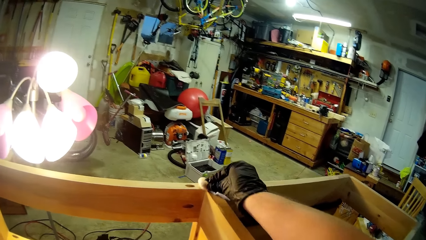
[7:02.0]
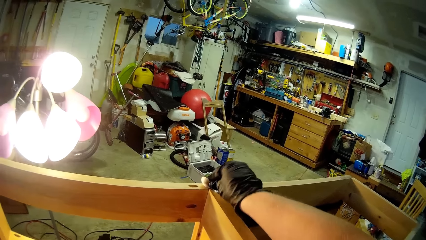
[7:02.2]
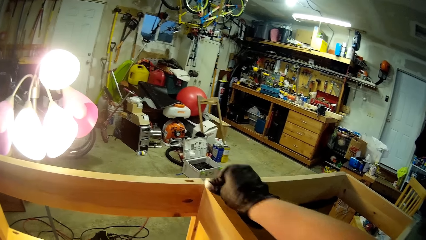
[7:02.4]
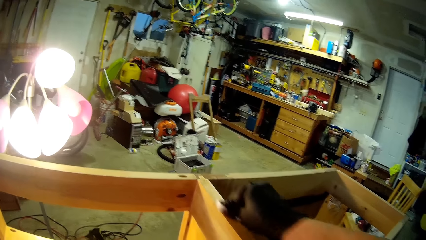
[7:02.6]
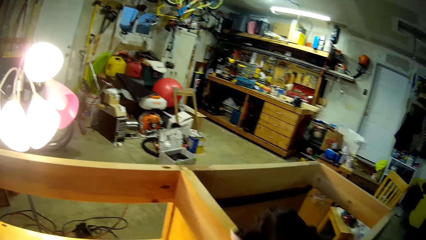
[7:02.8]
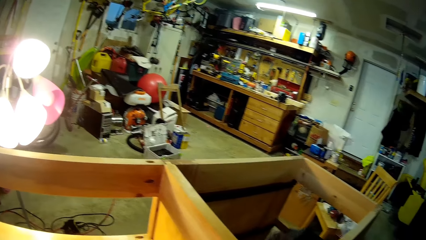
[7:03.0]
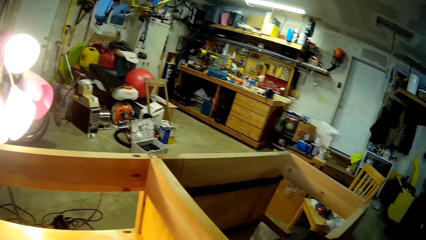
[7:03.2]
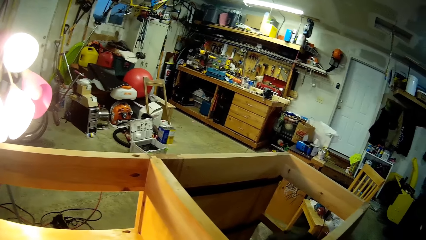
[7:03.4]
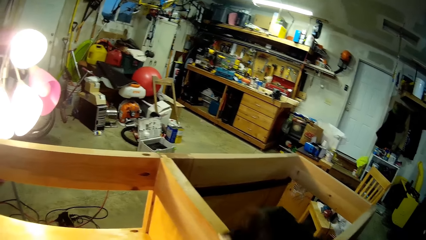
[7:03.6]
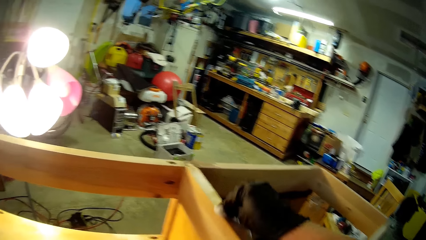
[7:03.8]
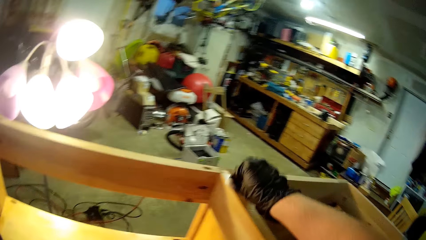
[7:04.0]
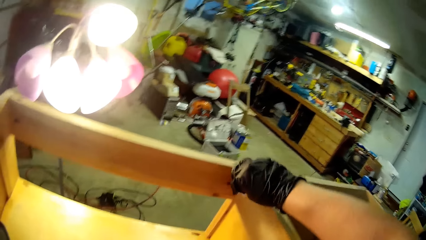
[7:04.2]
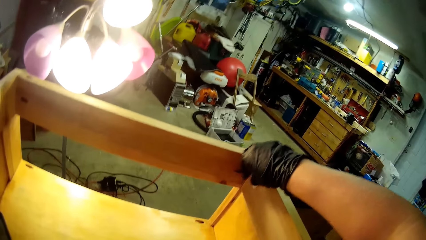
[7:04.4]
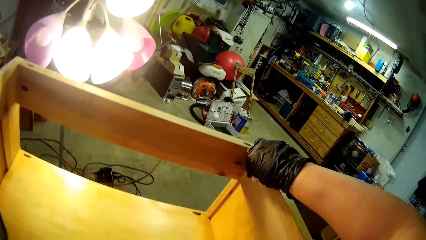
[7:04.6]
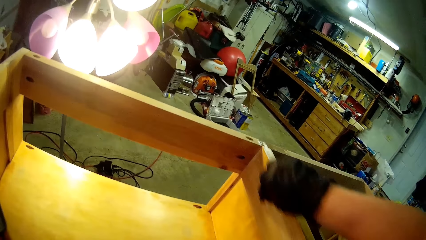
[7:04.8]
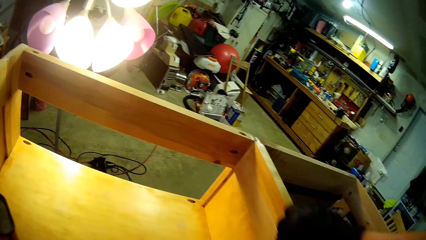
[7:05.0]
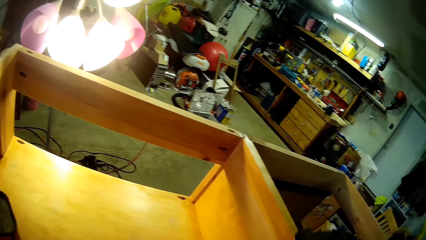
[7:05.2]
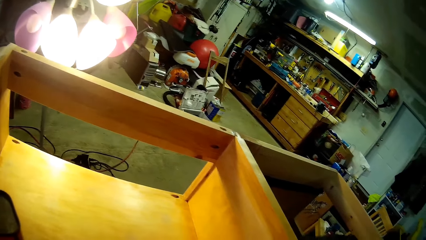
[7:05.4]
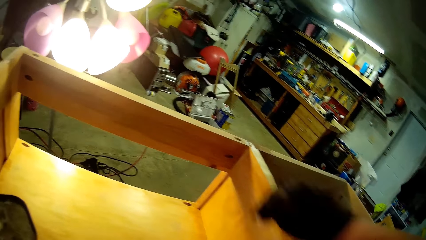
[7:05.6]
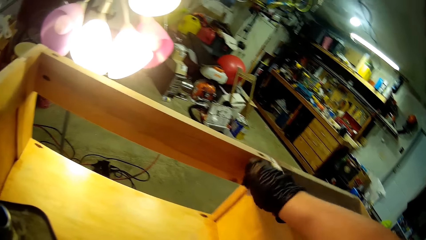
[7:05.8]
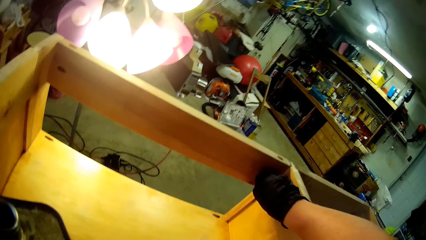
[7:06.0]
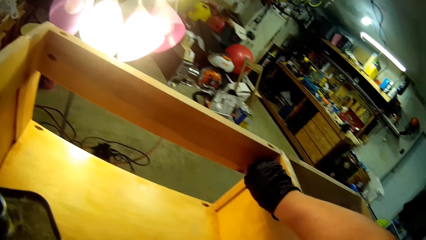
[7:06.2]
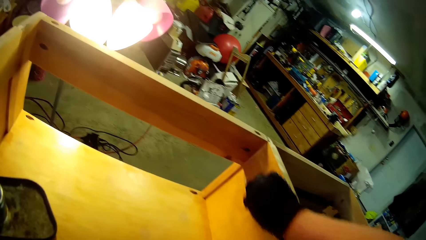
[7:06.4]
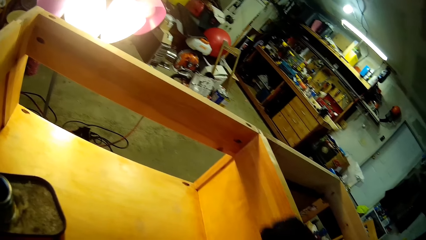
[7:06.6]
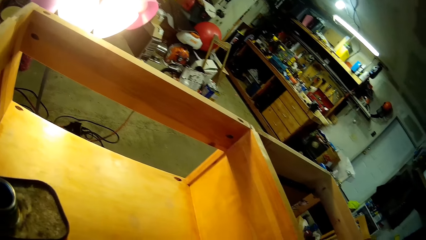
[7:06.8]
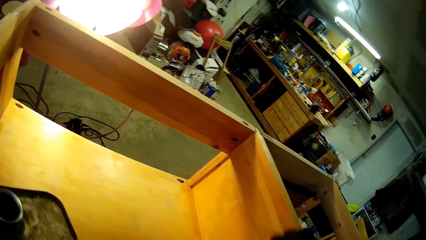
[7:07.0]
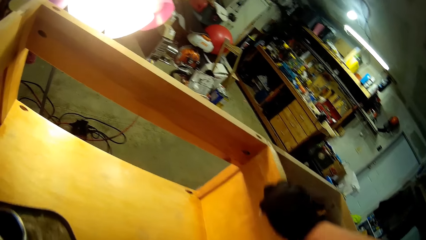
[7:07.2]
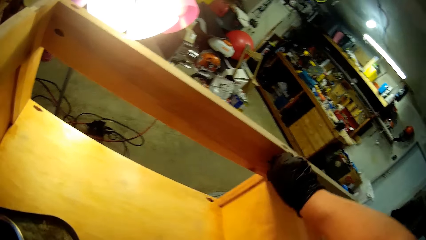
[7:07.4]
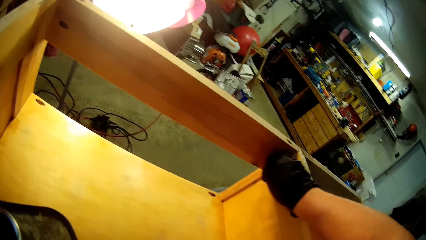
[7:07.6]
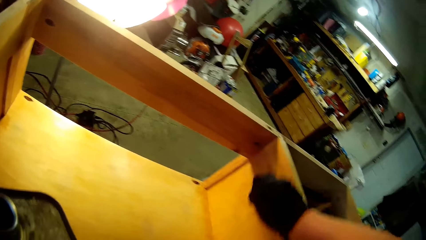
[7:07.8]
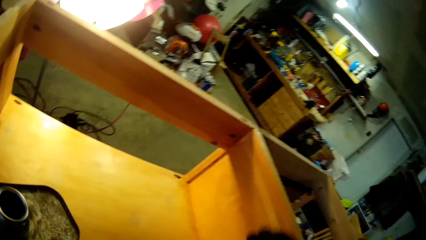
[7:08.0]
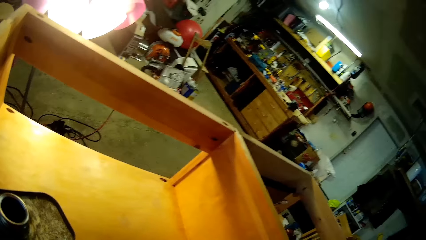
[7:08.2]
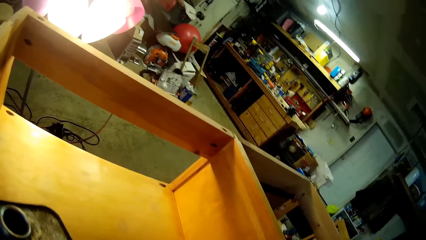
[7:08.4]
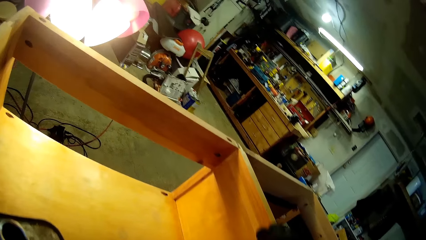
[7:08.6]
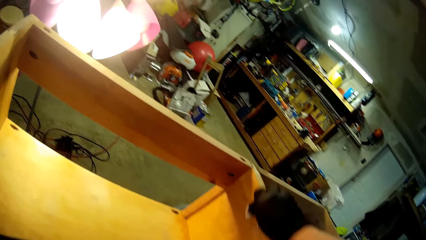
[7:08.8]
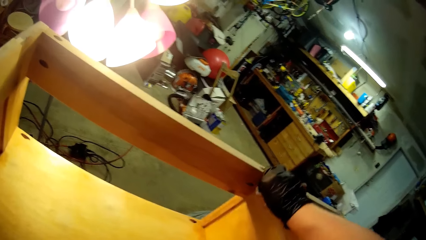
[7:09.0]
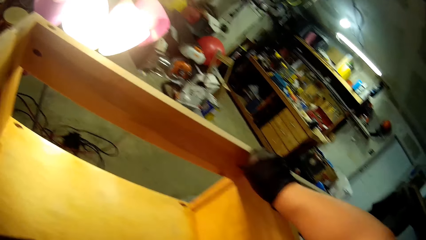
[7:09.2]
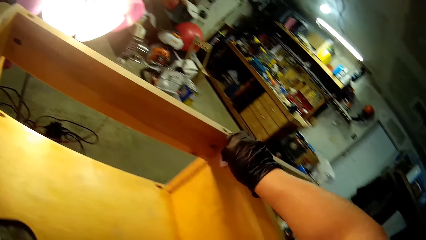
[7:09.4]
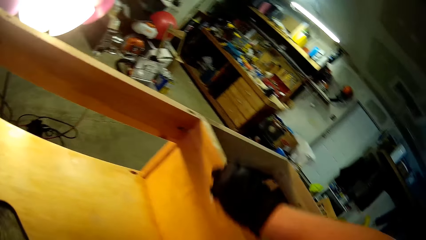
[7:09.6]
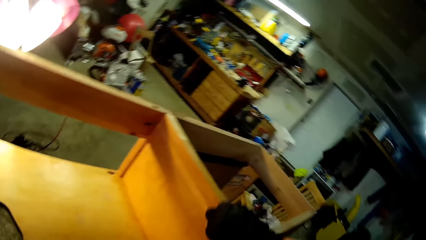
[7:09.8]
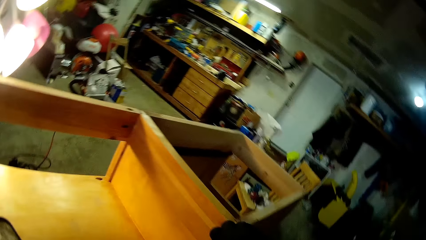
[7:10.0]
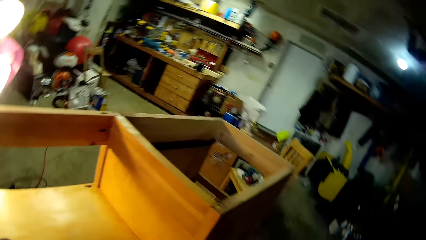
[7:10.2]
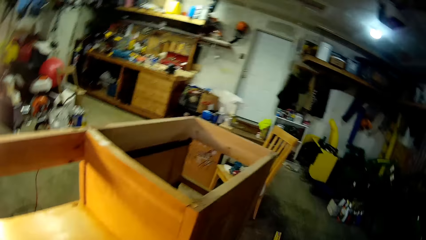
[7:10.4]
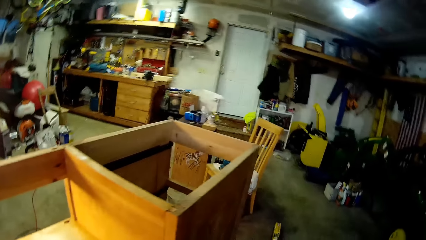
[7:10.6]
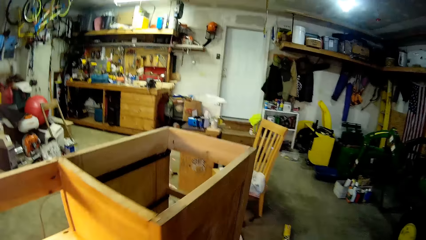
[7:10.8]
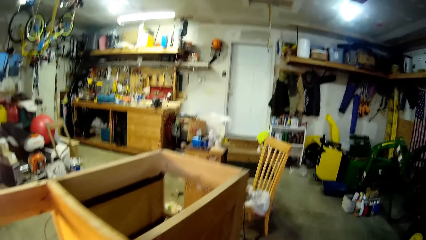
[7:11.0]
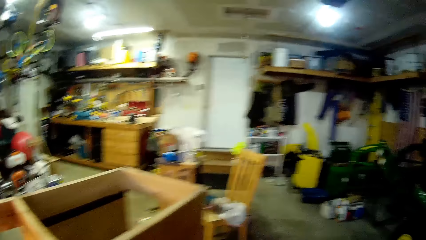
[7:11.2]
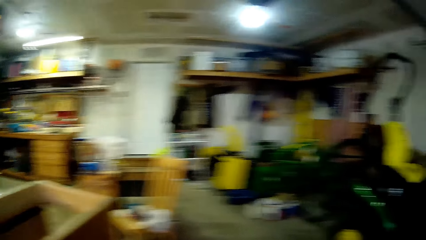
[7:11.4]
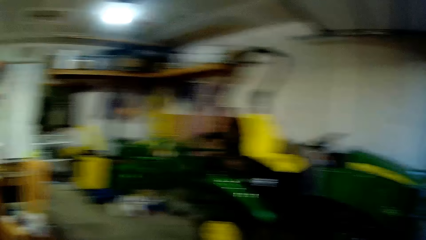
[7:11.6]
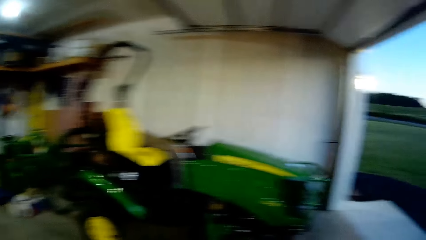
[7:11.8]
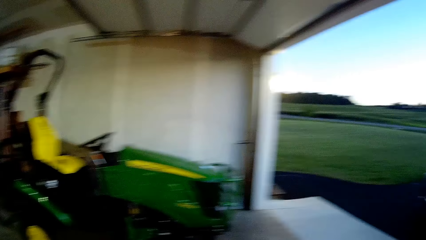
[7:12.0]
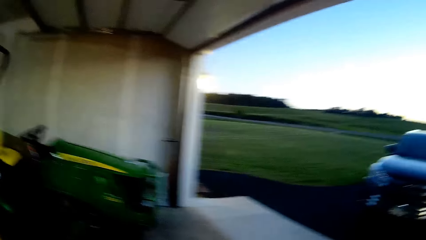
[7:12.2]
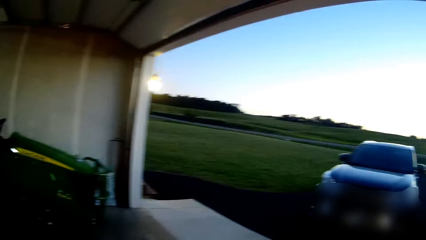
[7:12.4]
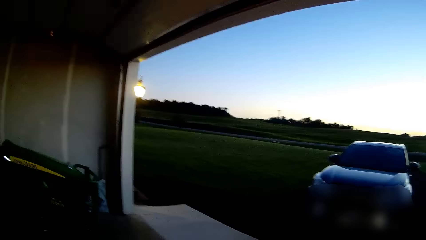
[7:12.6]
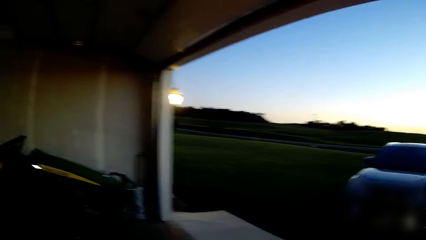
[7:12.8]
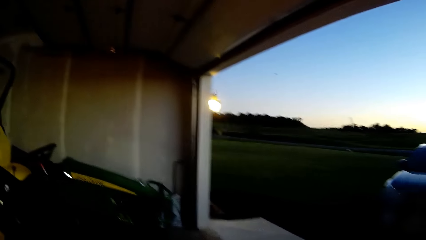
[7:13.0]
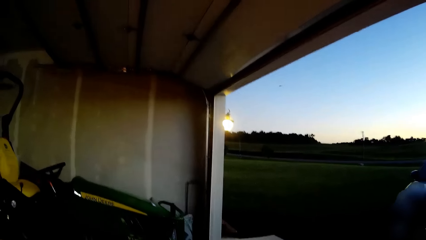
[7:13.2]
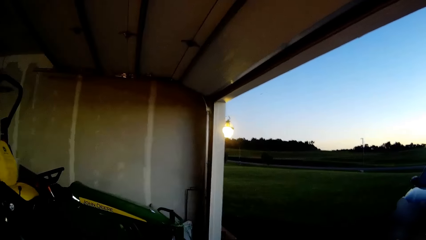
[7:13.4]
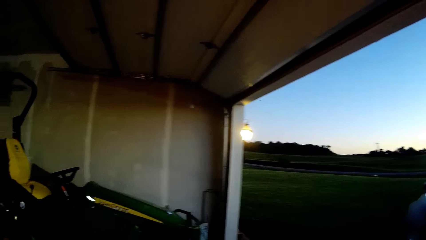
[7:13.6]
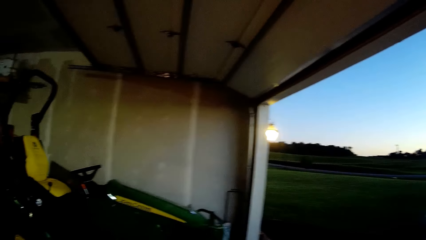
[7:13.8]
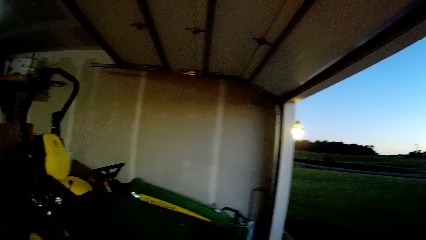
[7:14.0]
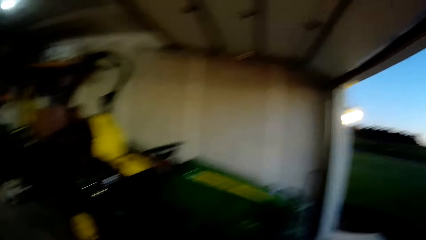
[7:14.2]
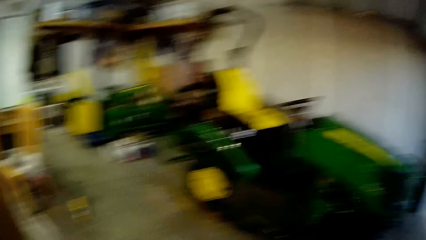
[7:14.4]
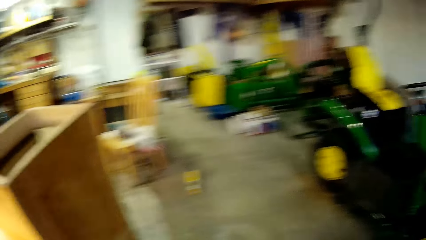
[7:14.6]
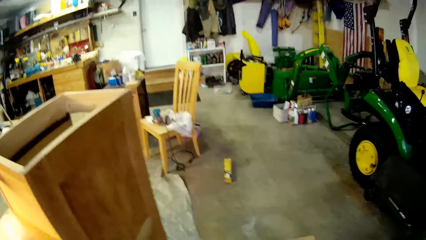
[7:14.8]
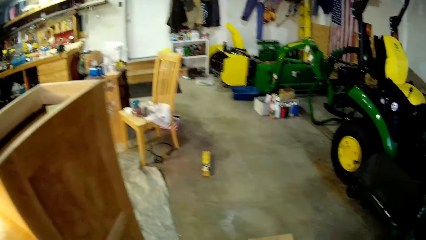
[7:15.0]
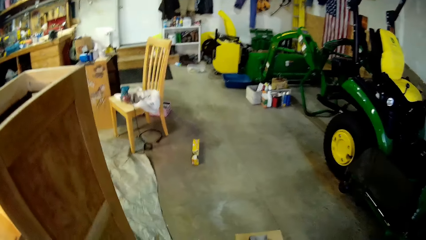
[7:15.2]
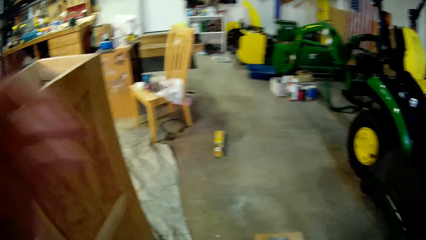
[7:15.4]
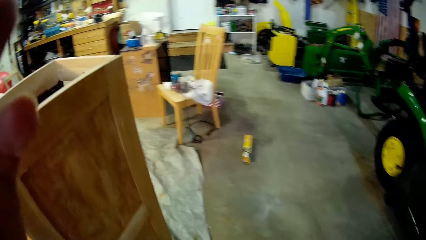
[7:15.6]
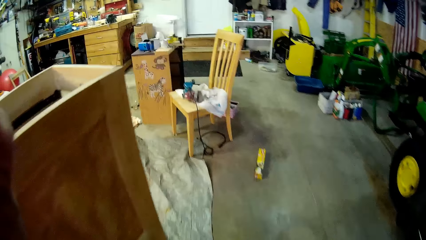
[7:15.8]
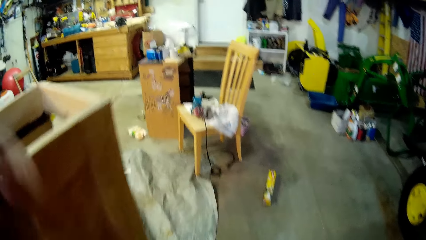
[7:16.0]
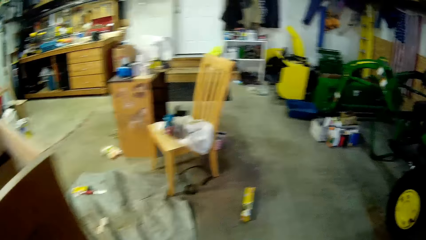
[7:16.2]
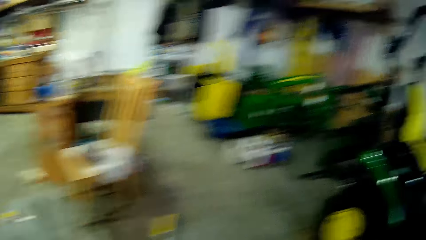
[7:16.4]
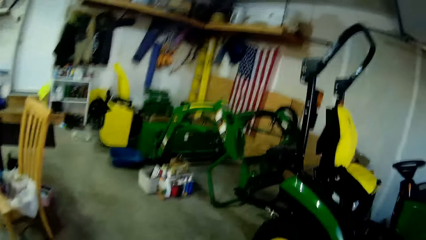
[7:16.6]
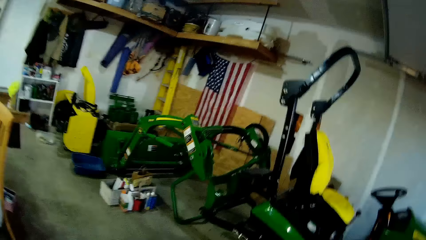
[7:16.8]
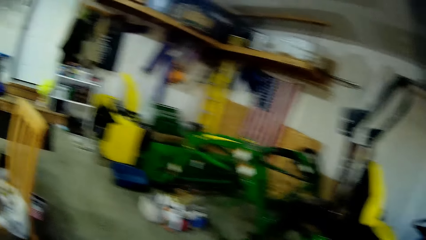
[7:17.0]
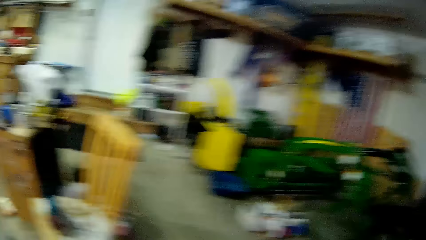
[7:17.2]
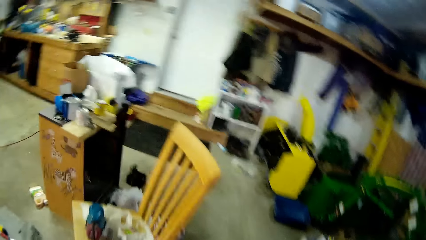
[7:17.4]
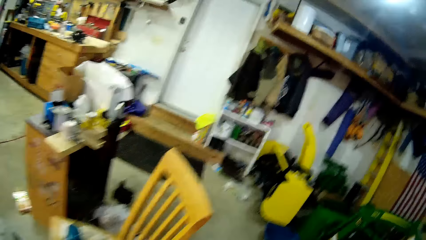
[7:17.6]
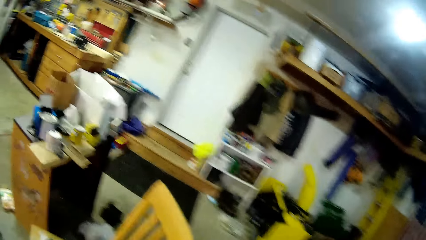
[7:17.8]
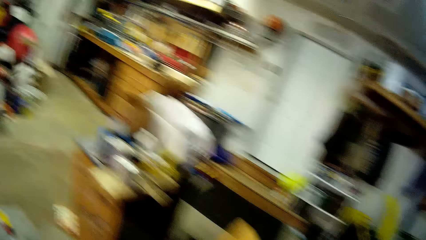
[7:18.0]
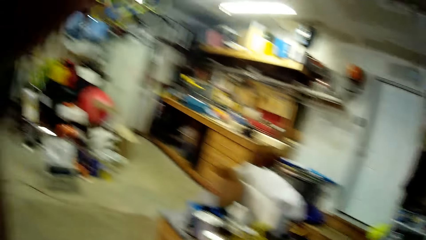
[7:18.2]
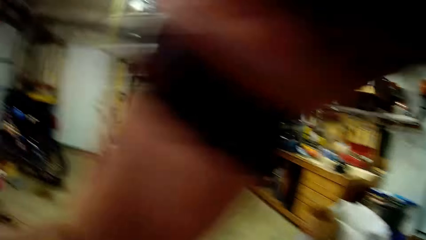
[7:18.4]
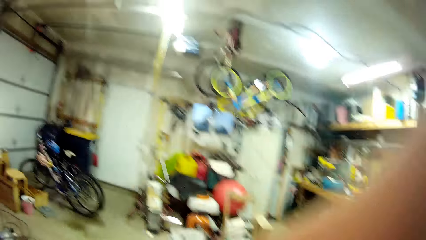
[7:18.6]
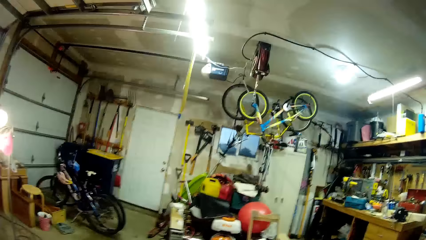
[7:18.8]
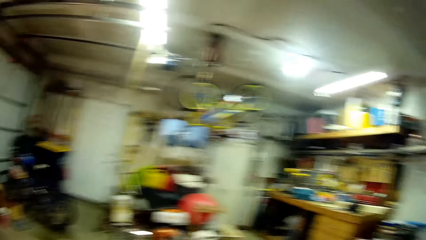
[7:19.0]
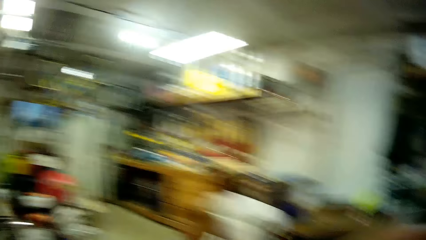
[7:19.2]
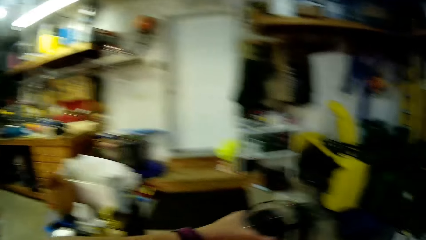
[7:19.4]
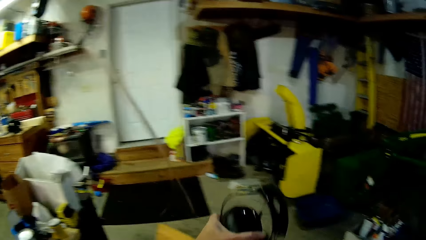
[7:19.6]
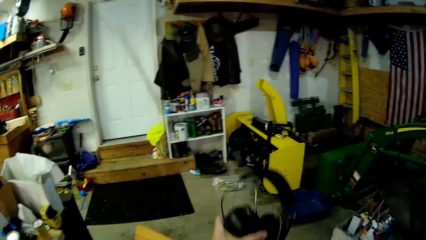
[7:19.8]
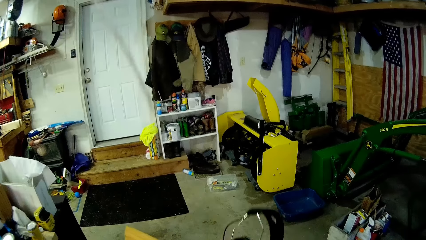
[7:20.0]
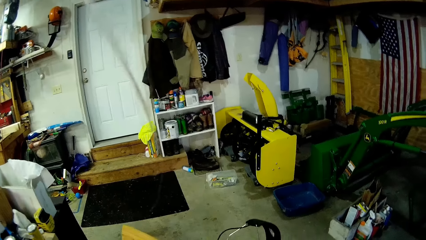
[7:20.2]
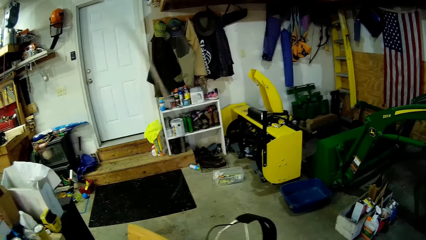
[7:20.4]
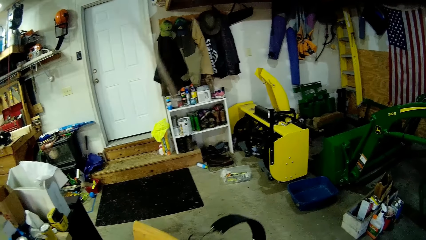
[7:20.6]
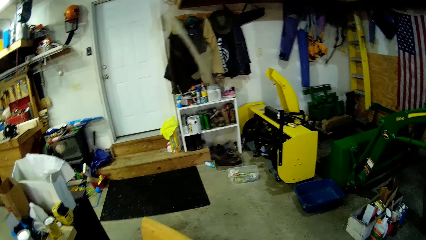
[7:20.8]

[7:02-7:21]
The camera wearer scrubs the cabinet with the sandpaper. He looks around. He puts the odorless mineral spirit on the cabinet and closes the odorless mineral spirit with the bottle cap. He adjusts the camera. He walks. He removes the headphones from his head.
